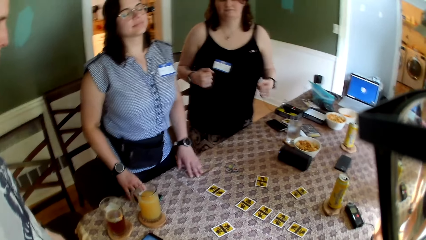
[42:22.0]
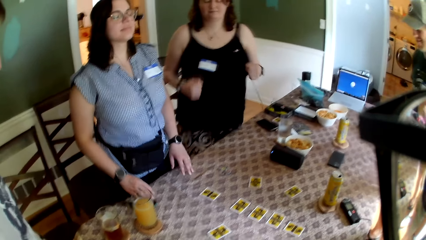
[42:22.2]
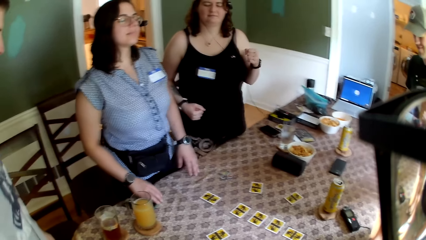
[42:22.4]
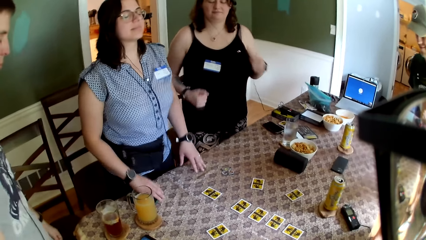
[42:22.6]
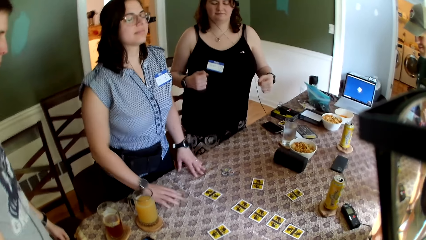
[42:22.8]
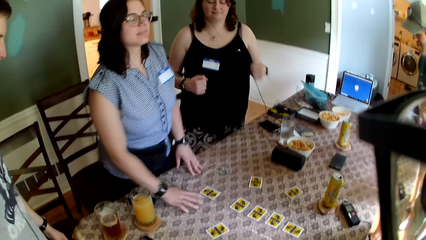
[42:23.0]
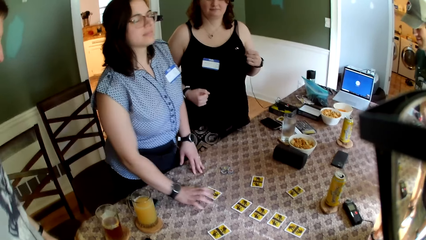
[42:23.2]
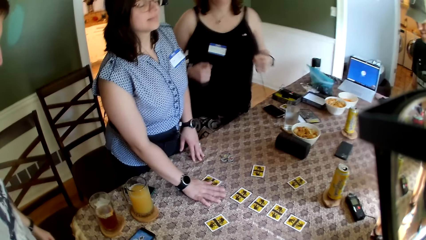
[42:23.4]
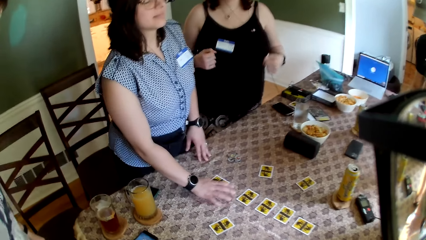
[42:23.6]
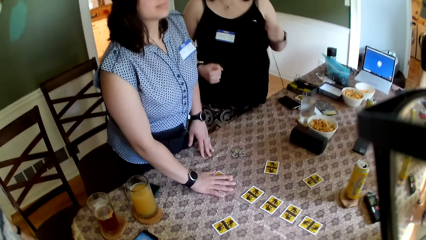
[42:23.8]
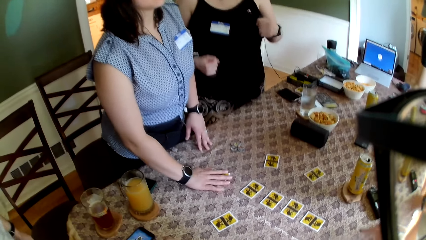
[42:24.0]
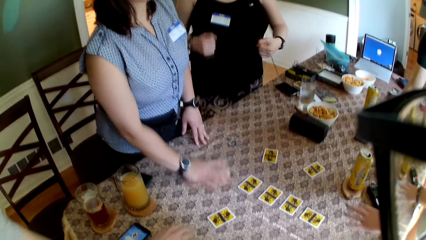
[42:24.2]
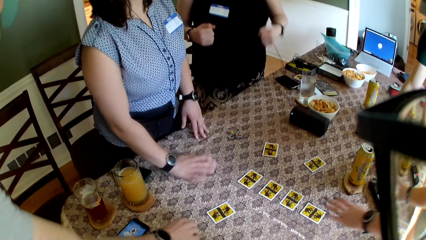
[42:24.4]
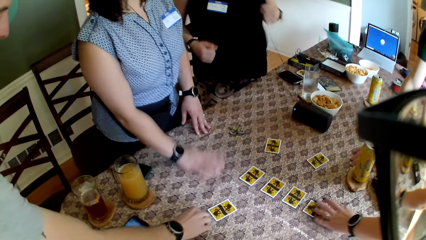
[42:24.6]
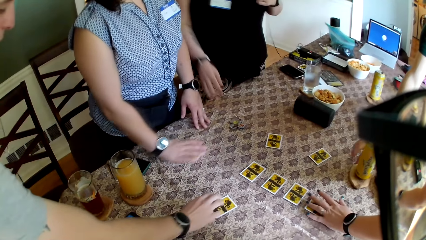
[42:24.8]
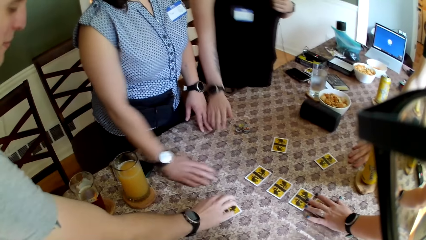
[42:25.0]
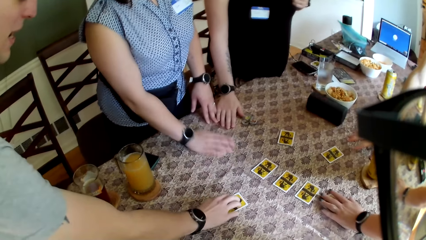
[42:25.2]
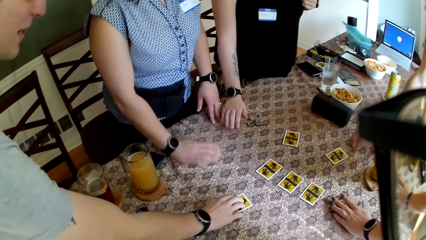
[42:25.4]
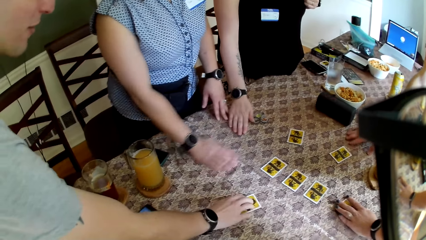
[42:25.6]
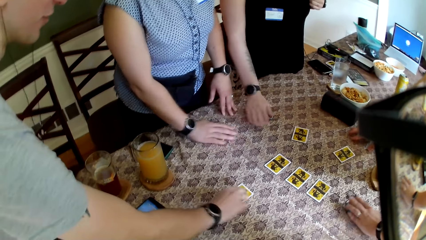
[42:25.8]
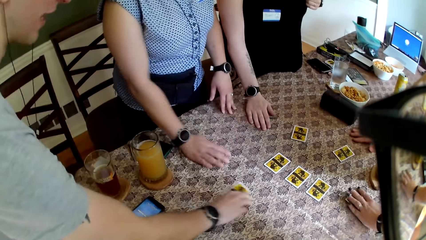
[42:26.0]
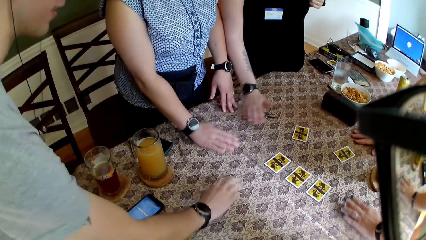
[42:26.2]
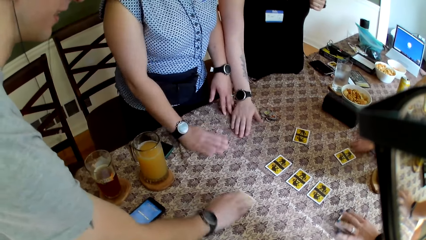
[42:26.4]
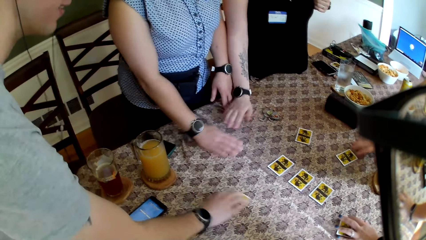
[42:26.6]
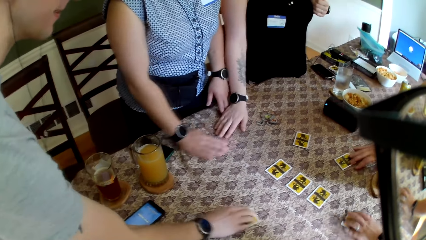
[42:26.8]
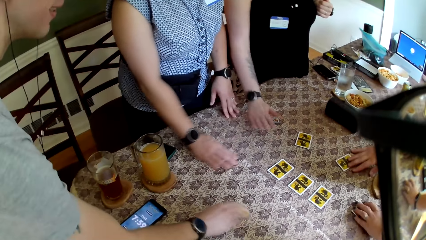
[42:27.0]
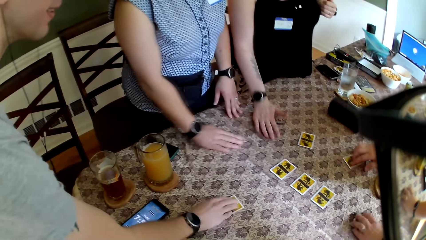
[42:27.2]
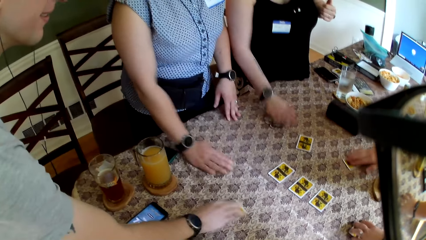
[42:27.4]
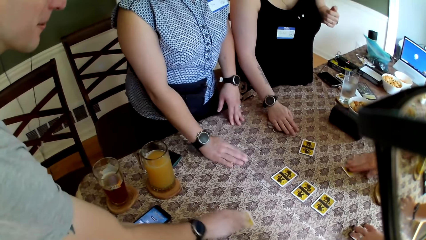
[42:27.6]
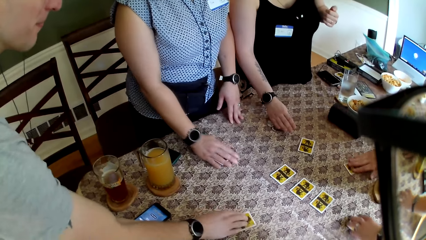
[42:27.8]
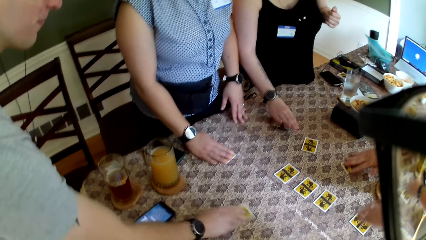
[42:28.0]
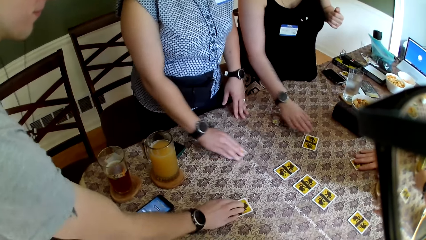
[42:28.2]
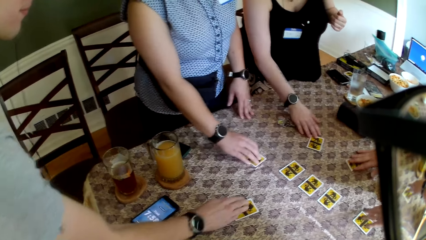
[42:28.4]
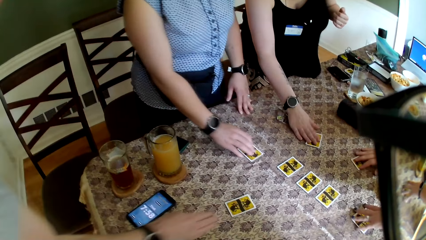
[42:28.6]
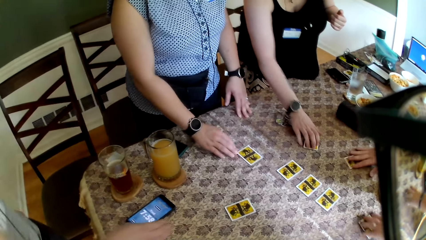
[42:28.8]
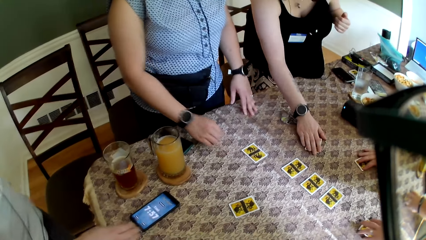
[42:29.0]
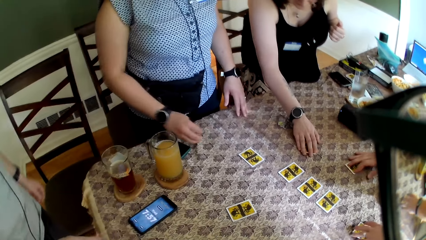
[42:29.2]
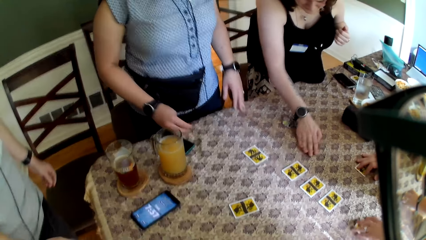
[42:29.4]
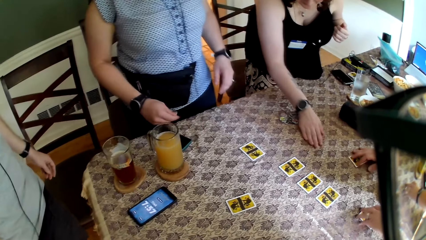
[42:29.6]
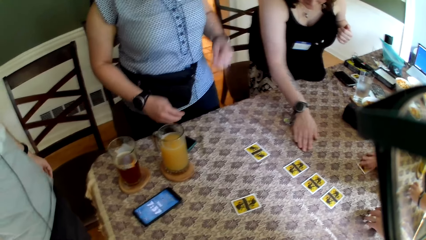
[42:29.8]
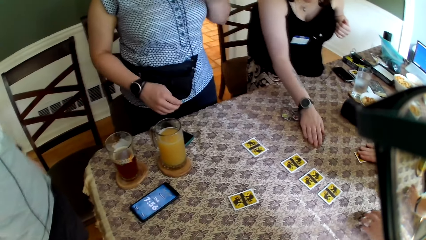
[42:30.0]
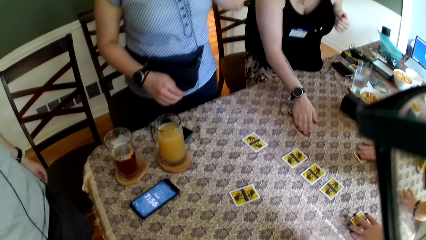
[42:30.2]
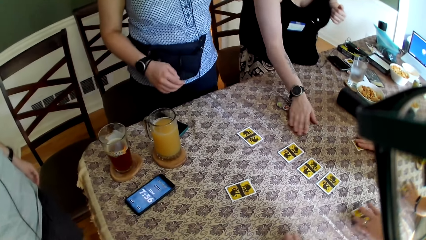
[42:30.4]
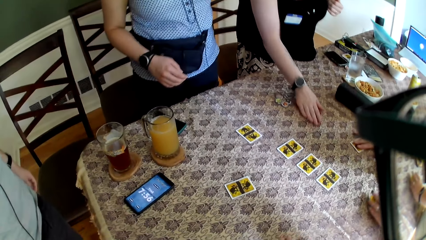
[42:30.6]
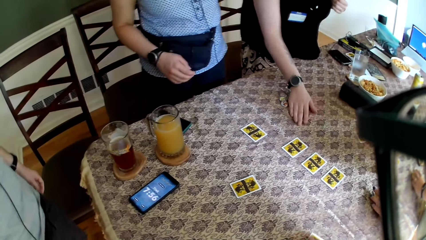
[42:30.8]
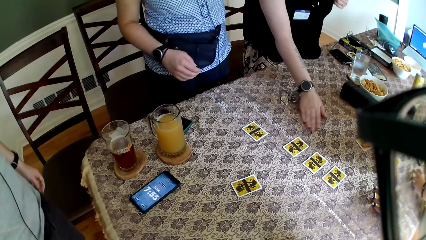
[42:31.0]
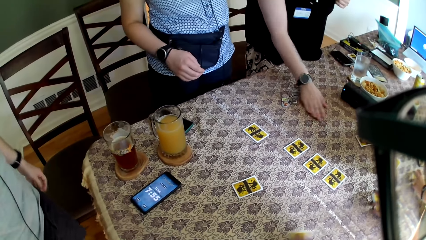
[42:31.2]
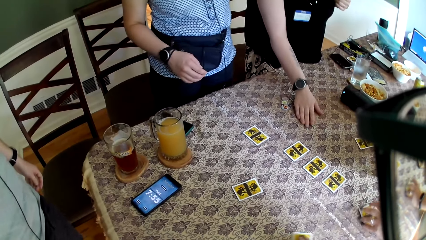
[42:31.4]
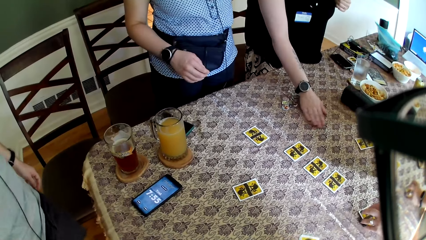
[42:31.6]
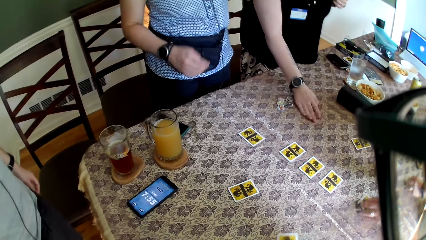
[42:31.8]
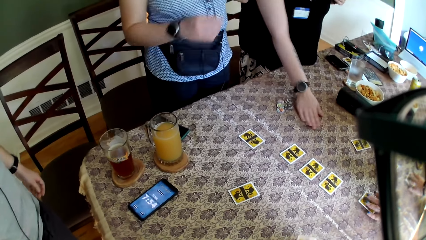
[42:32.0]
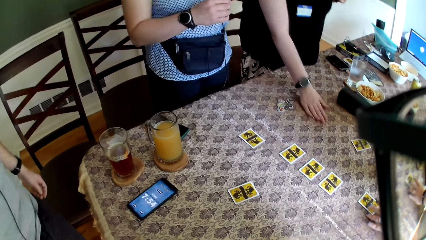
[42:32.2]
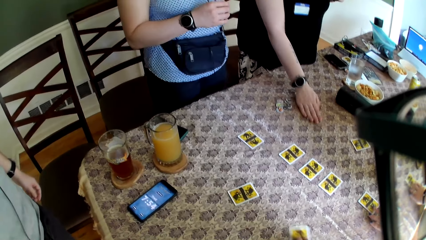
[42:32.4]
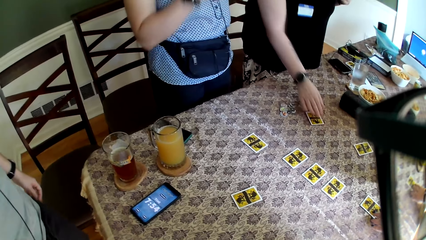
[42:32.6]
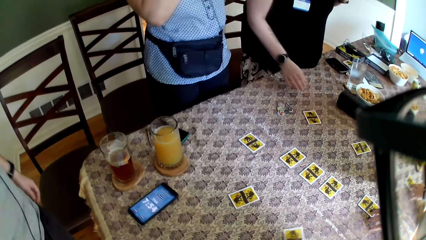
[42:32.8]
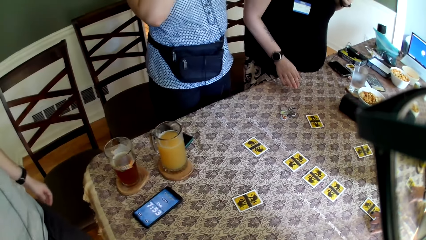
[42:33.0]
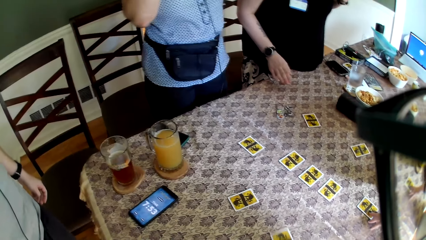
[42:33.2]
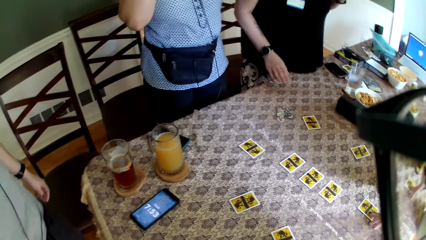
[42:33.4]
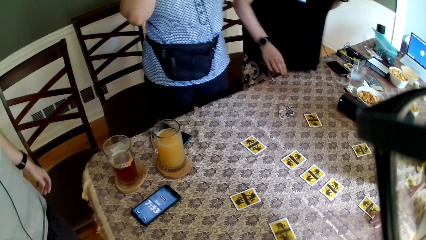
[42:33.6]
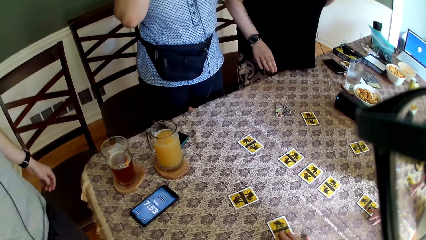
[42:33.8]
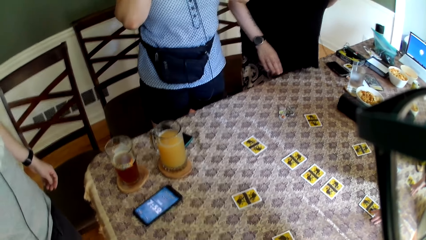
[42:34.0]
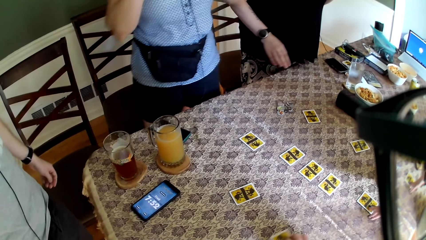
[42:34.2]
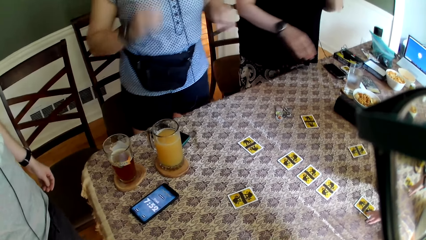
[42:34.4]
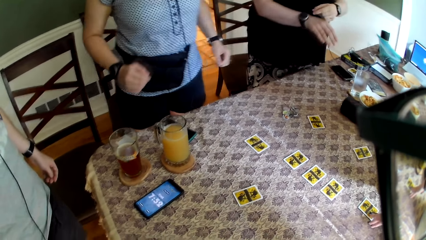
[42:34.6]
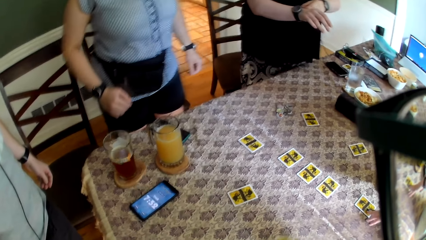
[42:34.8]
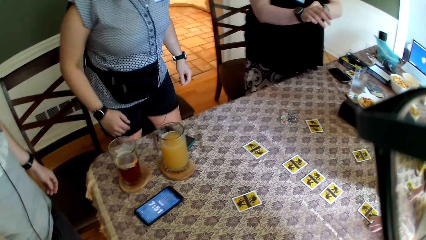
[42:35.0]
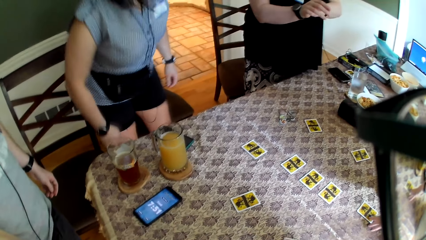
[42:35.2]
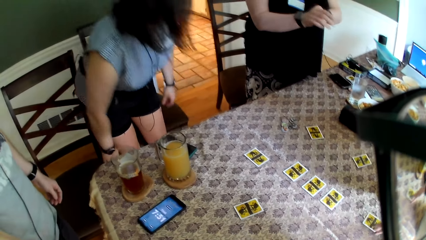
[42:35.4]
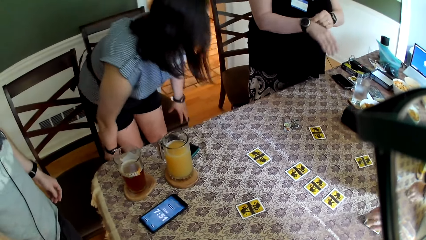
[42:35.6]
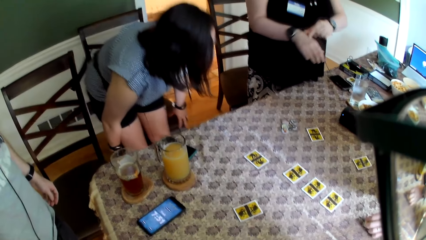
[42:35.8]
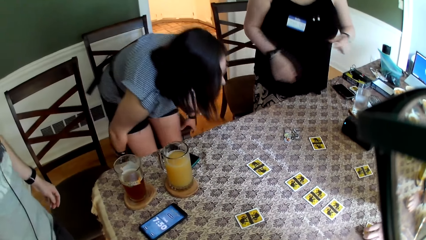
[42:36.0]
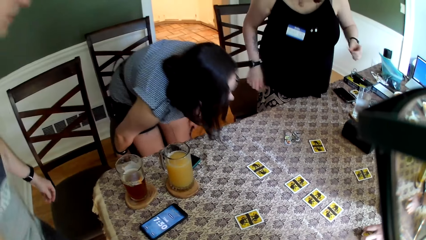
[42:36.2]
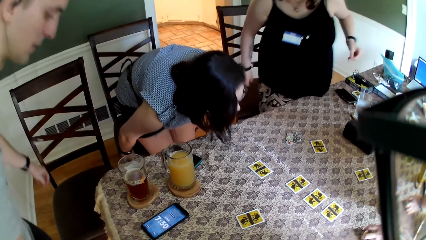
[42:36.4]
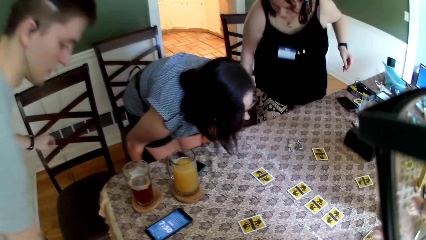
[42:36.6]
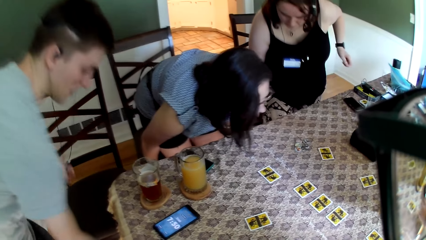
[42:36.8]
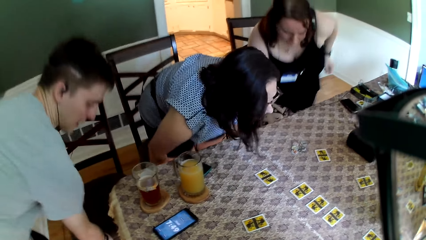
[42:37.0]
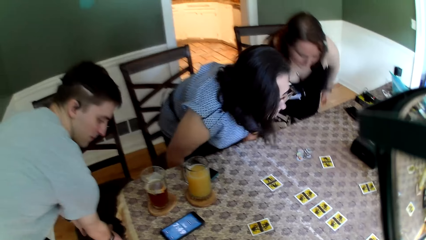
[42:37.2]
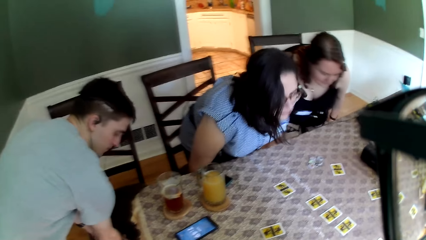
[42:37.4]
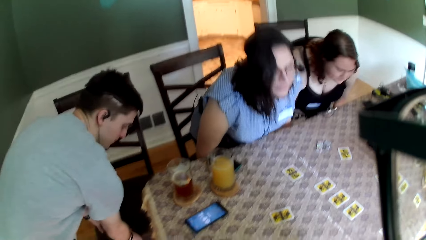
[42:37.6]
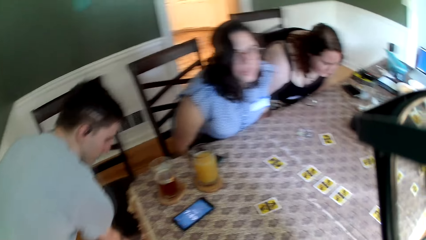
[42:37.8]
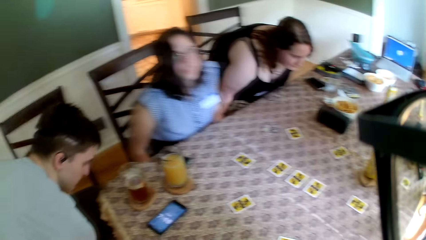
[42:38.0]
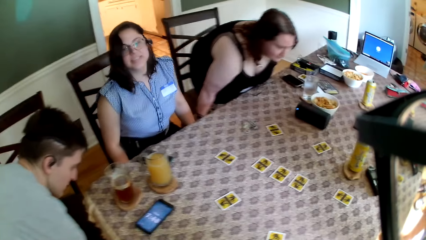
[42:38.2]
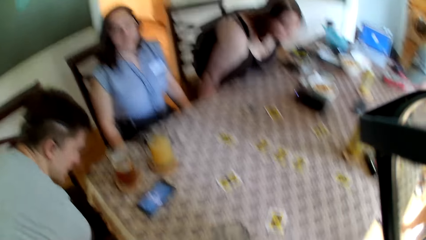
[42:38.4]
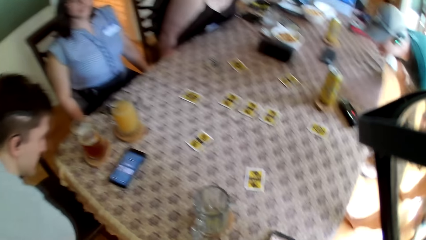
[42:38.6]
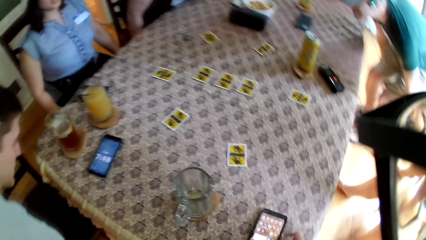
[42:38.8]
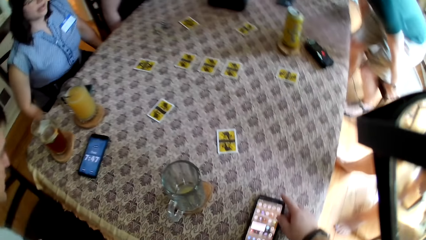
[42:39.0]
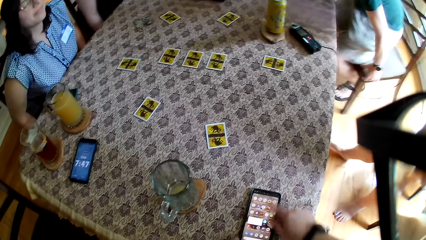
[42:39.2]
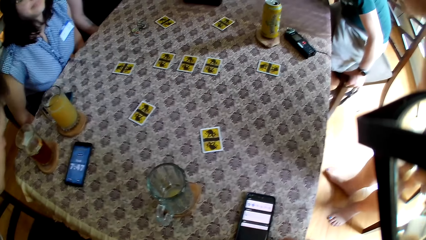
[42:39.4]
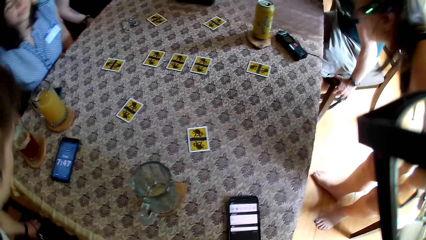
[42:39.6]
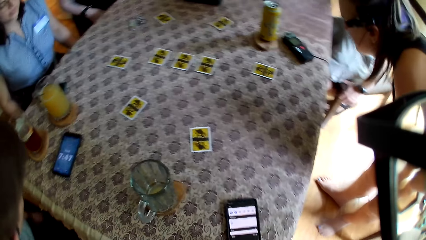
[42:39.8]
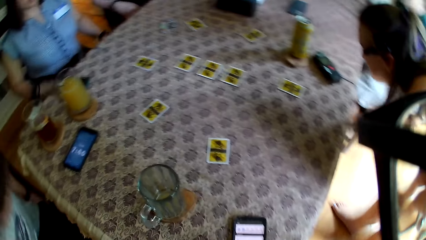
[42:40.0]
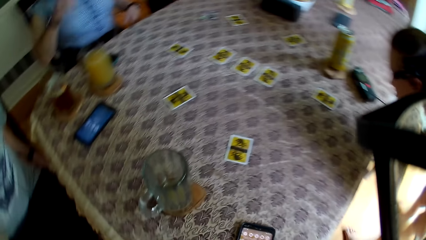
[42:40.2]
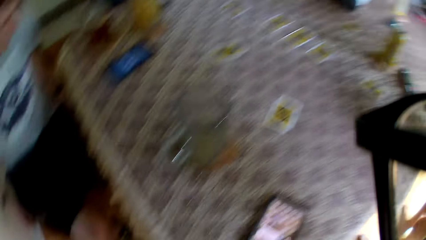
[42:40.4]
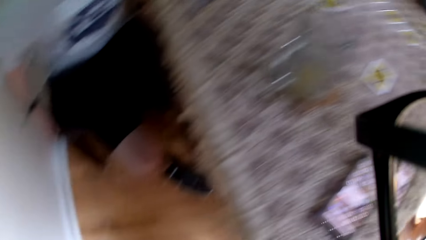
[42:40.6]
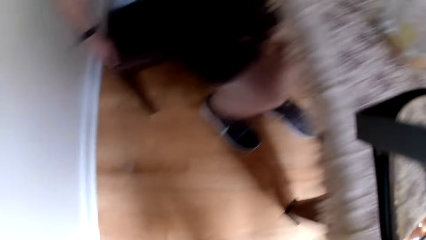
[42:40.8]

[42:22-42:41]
A woman touches the card on the table with her right hand. She moves the card around on the table with her right hand. Three women move the card on the table with their hands. Another woman touches the card with her left hand on the table. A man touches the table with his right hand. Another man touches the card with his right hand on the table. Two men move the card on the table with their hands. A third woman touches the table with her right hand. The second woman moves the card around on the table with her left hand. The second man moves the card around on the table with his right hand. The third woman touches coins on the table. The first man touches the card with his right hand on the table and moves the card around on the table with his right hand. The second man removes his right hand from the card on the table. The third woman touches the card with her right hand on the table. The first woman removes her right hand from the card on the table. The third woman moves the card around on the table with her right hand. She removes her right hand from the card on the table. Three women stand on the floor. The camera wearer stands on the floor. The first woman touches a chair with both hands. Three women sit on the chair on the floor. Two men sit on the chair on the floor. The camera wearer stands on the floor. The third woman touches a chair with her right hand. She touches the chair with both hands. The first woman sits on the chair. The first man touches a chair with both hands. He sits on the chair.
